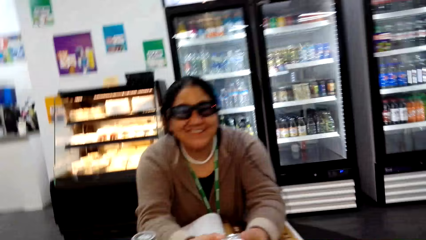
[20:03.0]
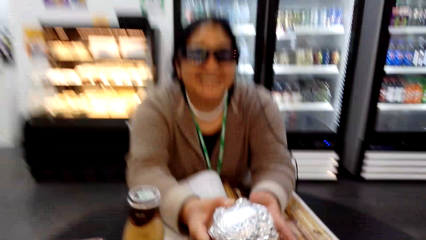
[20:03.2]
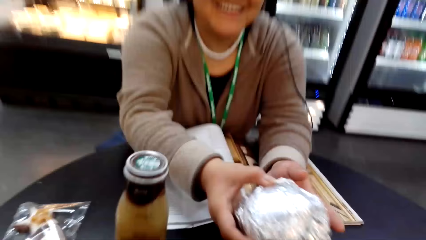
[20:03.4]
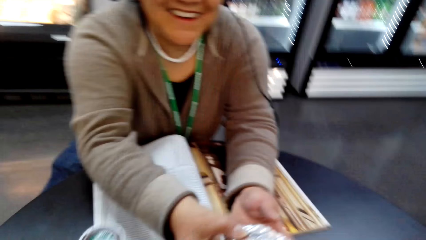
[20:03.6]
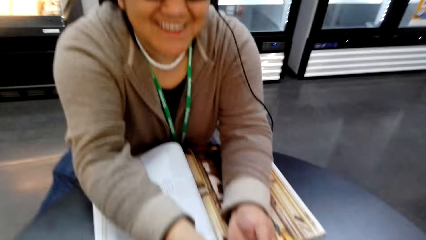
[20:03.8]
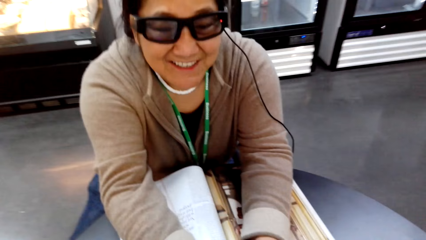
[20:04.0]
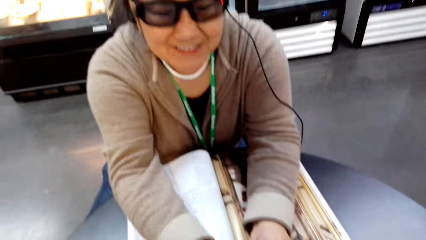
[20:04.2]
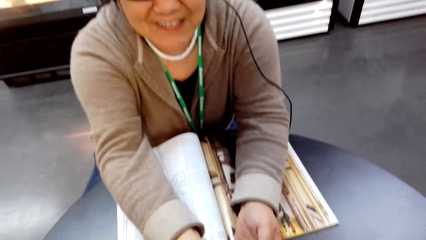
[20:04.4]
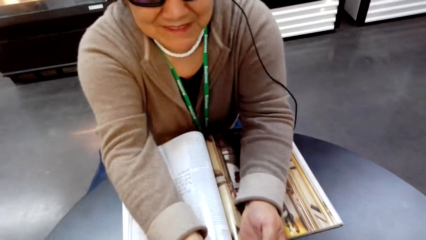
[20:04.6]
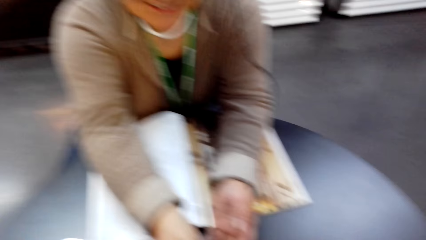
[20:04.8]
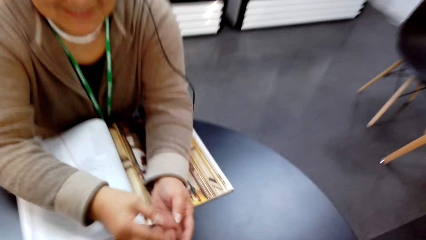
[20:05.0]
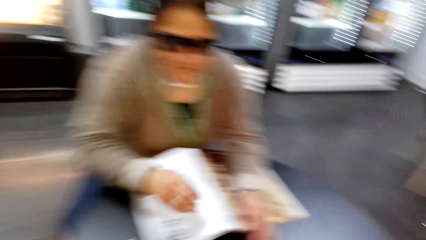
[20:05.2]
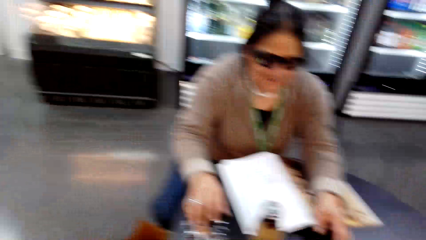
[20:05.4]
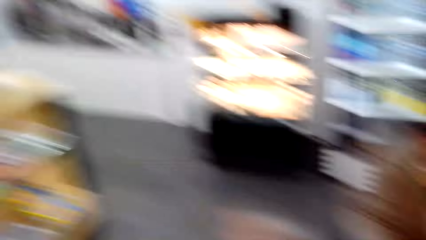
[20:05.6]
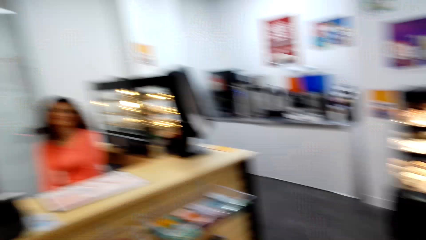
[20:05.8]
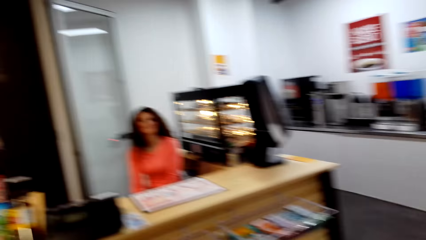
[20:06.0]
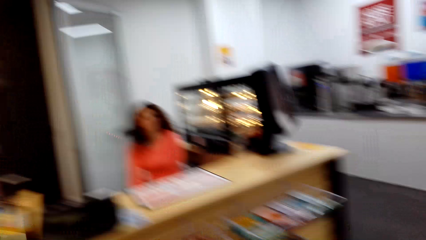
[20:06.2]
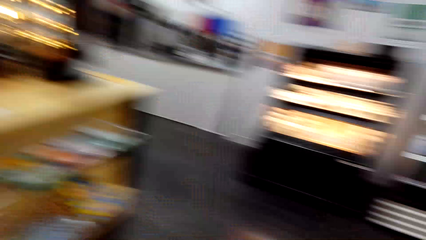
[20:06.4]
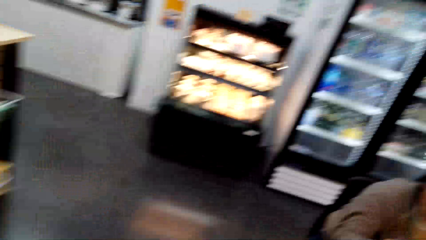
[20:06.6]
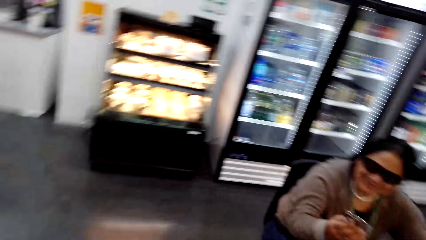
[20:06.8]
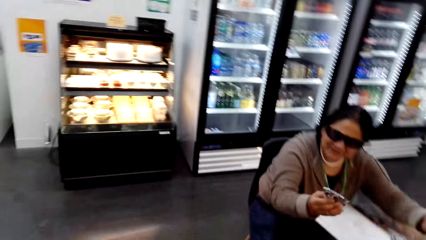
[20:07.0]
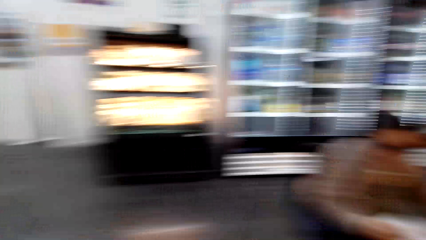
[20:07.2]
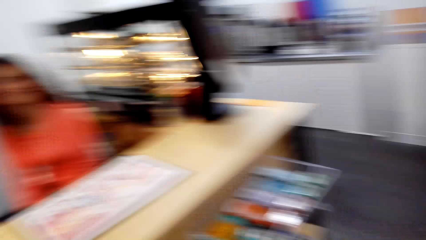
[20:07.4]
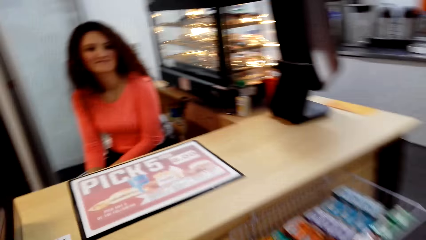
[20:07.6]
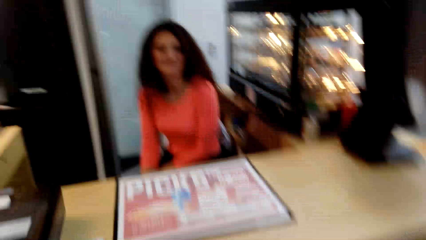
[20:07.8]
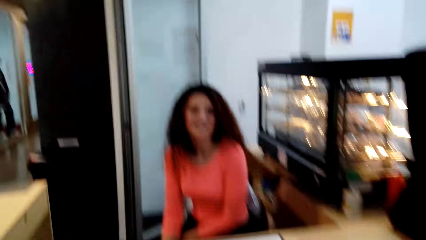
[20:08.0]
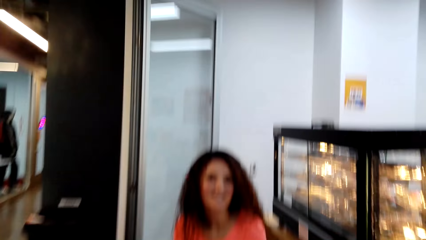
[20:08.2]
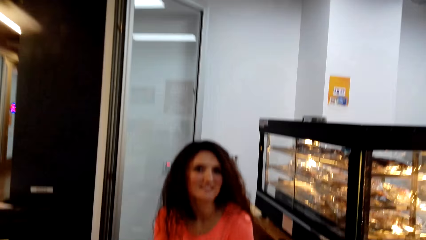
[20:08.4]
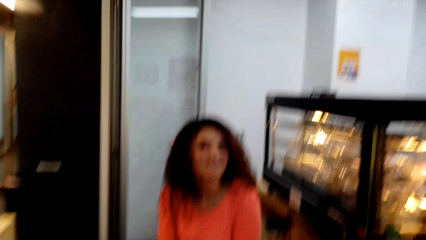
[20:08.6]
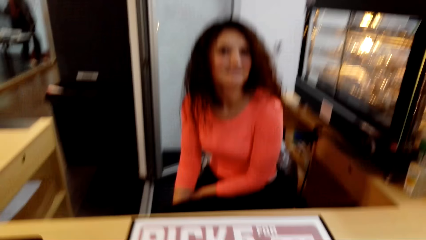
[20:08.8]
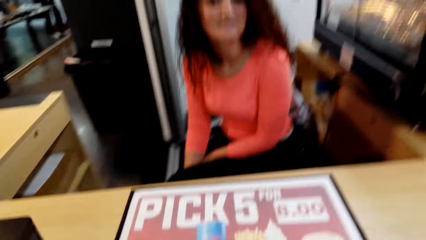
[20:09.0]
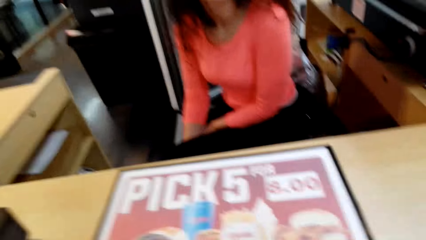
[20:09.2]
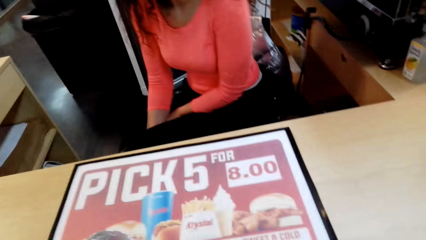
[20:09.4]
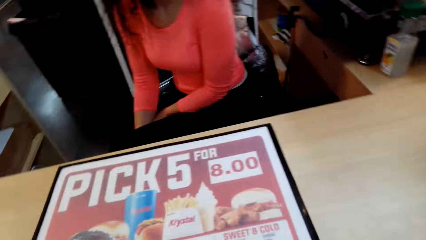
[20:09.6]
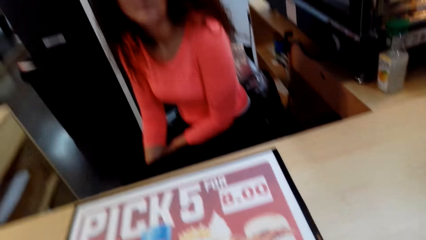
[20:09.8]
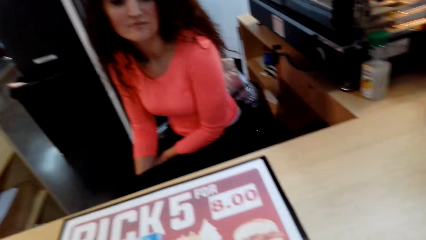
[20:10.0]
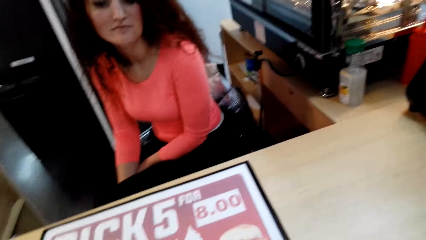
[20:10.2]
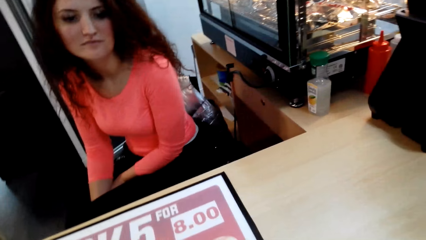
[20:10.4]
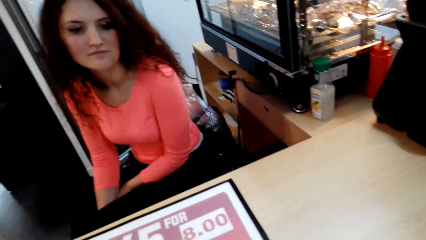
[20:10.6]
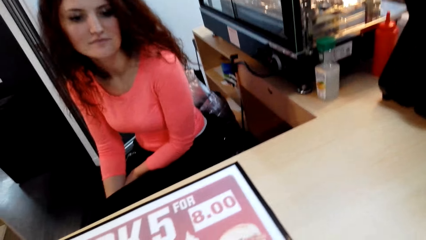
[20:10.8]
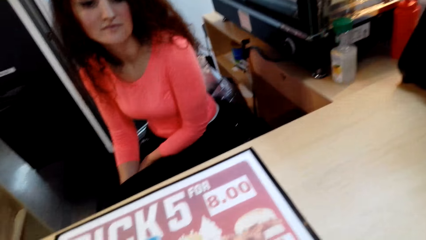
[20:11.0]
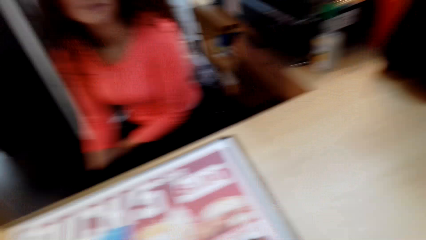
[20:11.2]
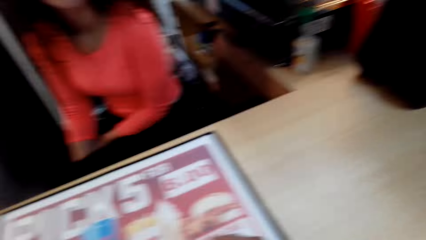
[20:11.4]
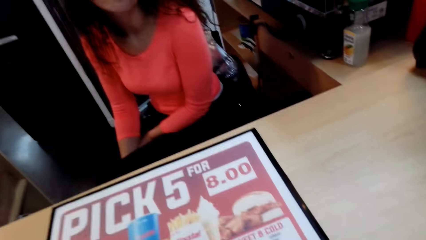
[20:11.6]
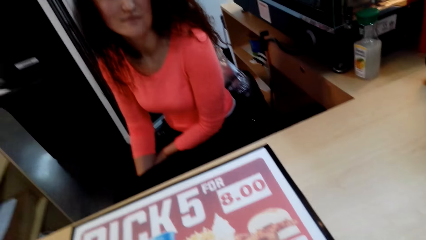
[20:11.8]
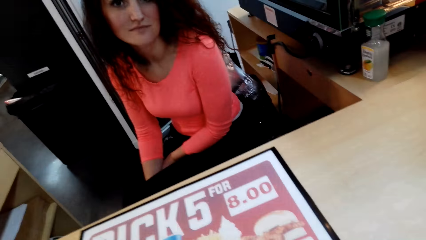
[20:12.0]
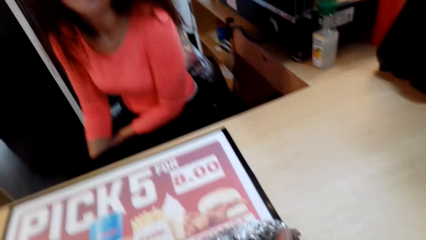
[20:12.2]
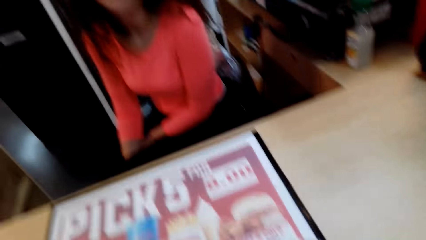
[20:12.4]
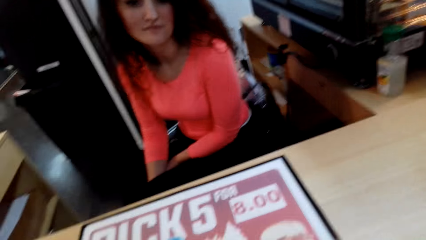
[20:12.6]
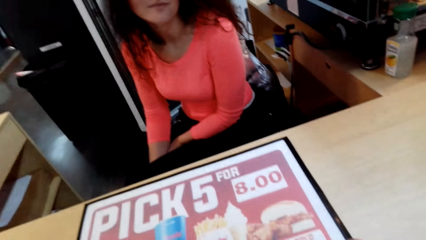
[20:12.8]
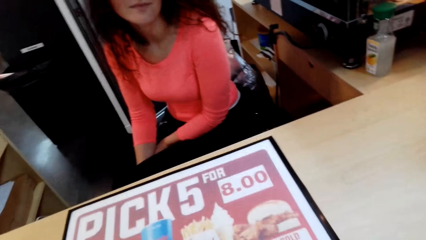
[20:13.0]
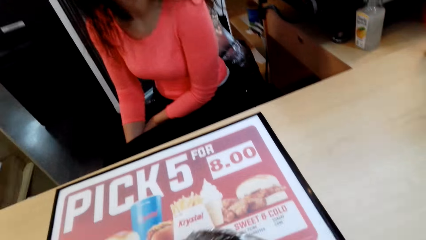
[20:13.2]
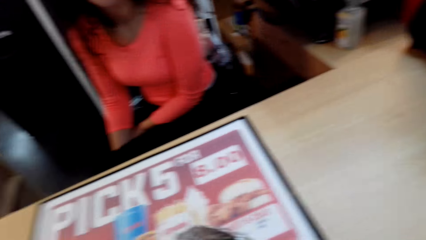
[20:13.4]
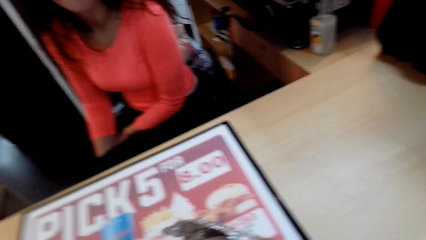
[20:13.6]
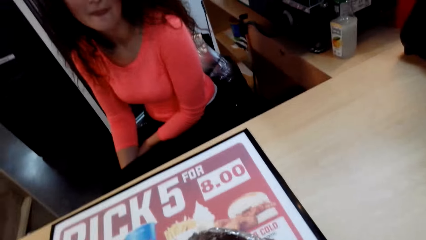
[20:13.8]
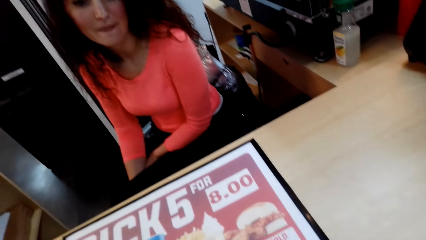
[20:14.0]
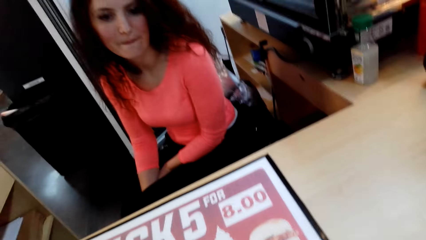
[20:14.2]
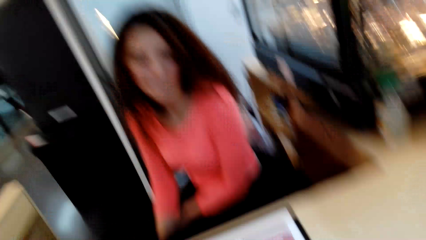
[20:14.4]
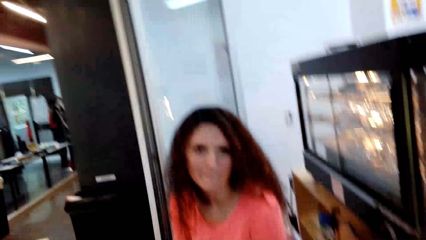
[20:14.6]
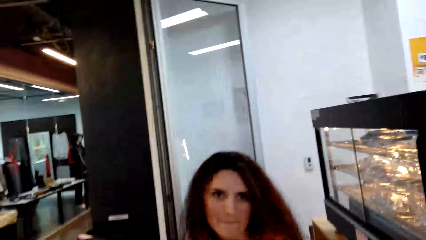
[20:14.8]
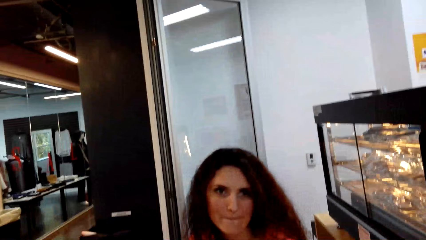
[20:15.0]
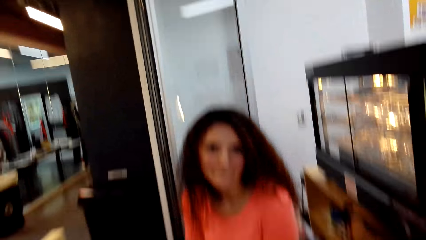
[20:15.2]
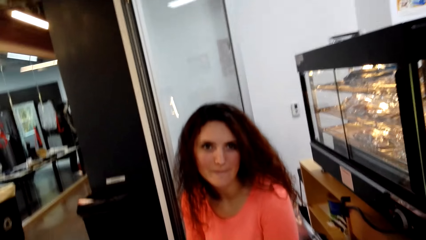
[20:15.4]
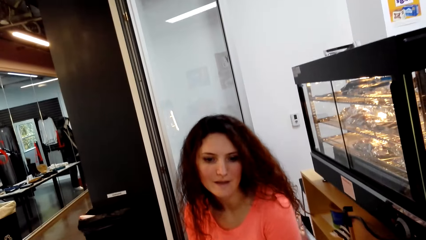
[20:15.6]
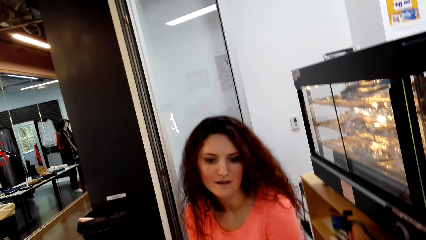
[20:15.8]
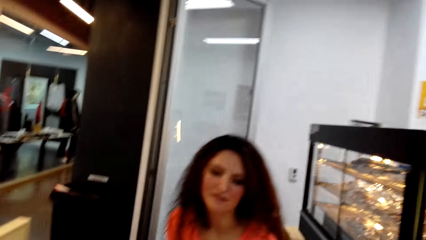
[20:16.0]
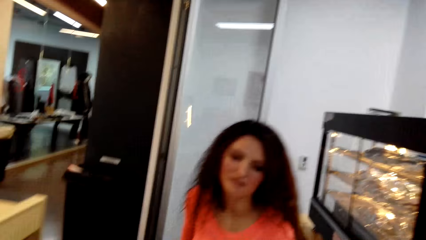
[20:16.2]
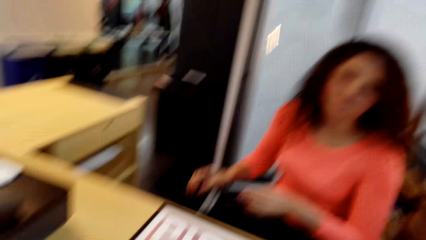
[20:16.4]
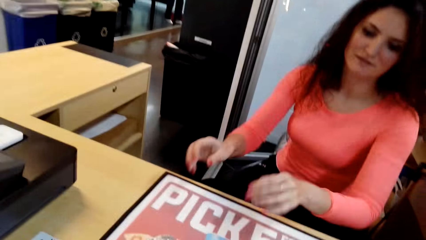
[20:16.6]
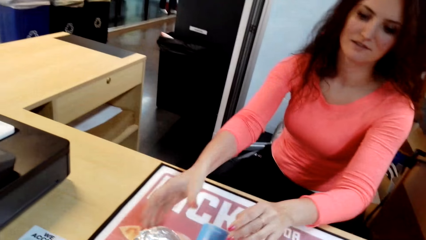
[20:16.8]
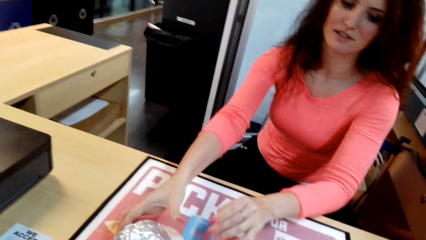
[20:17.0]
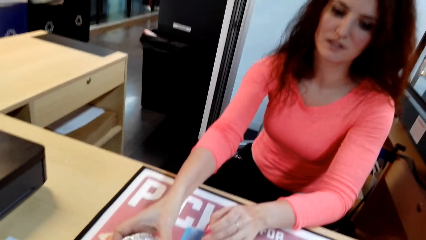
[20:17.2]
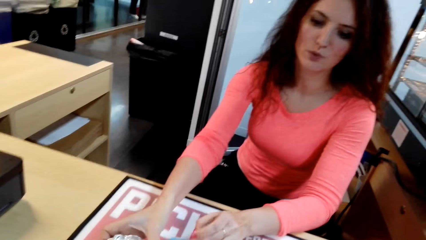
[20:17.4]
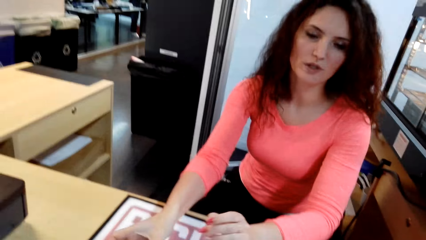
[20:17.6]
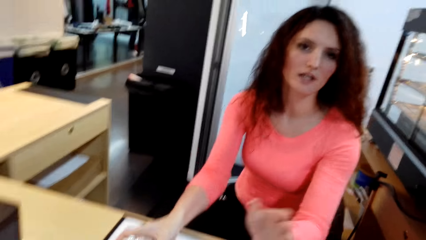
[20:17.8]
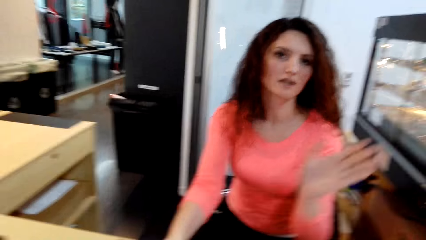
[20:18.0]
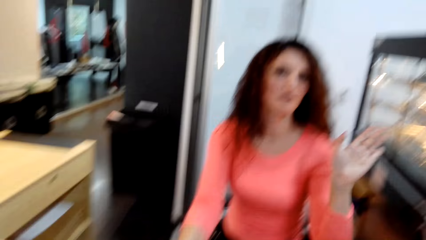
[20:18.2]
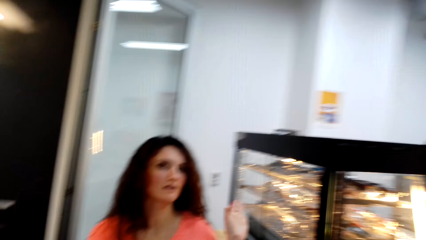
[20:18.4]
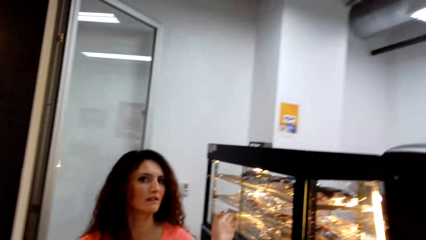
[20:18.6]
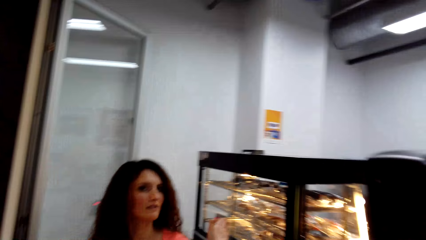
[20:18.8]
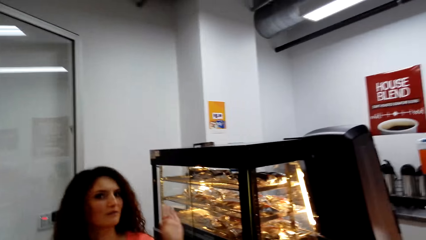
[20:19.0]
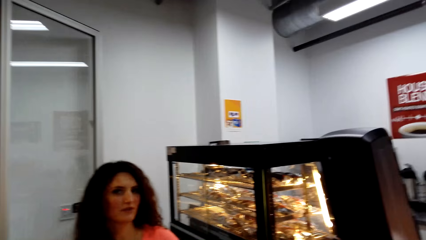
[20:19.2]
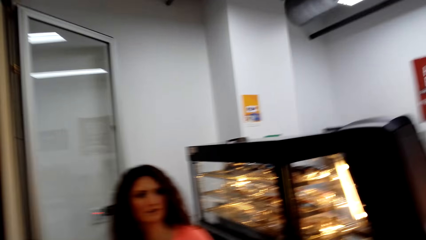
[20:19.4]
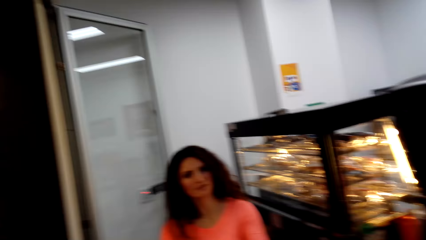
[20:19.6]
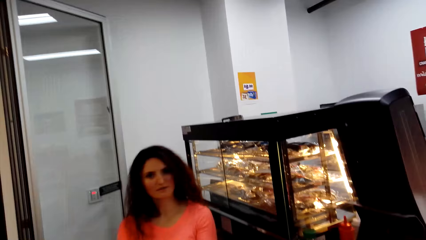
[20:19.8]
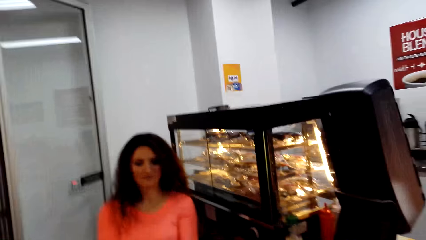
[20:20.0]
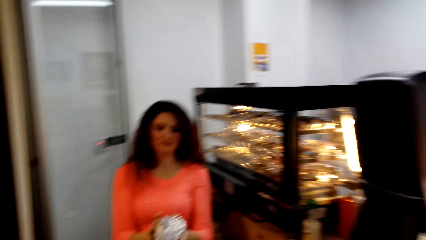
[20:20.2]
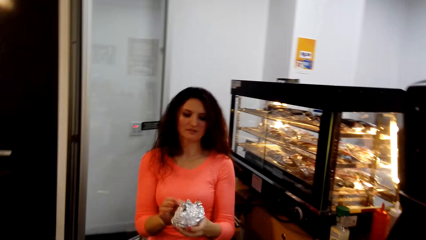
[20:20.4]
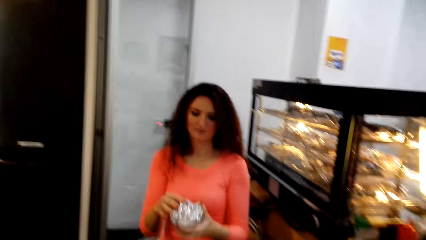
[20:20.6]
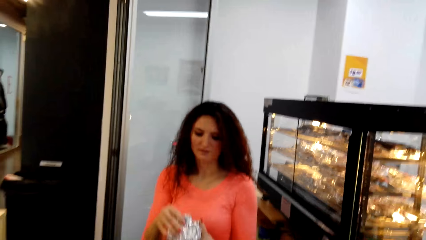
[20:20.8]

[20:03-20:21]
A lady passes the aluminum foil to the camera wearer. The camera wearer walks to another lady. They interact with the other lady. The other lady picks something in aluminum foils.
